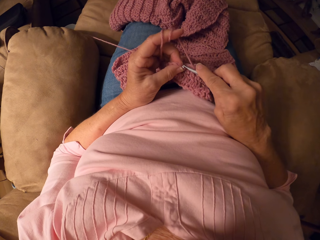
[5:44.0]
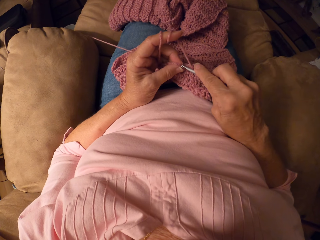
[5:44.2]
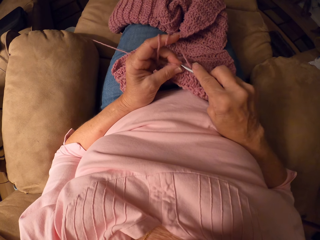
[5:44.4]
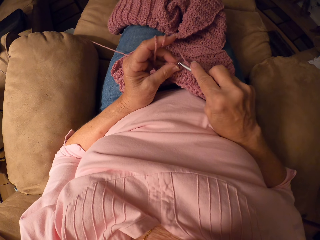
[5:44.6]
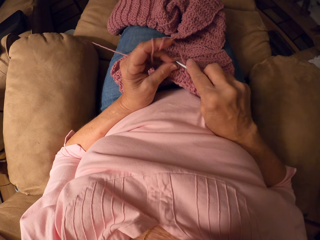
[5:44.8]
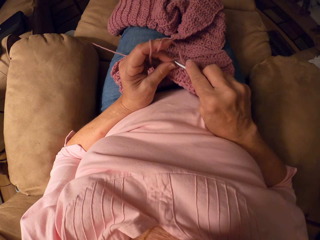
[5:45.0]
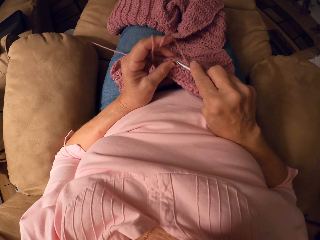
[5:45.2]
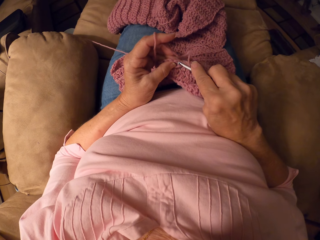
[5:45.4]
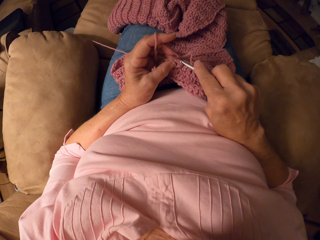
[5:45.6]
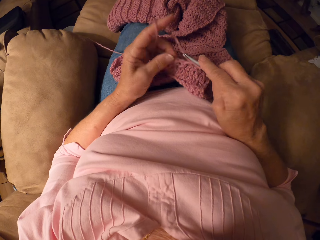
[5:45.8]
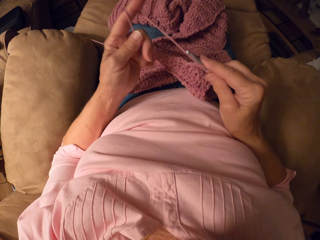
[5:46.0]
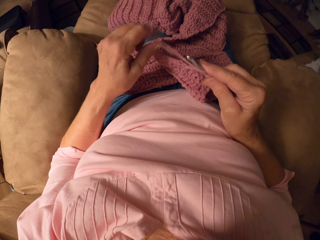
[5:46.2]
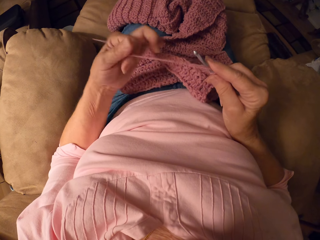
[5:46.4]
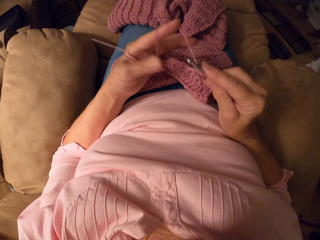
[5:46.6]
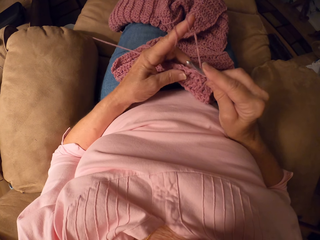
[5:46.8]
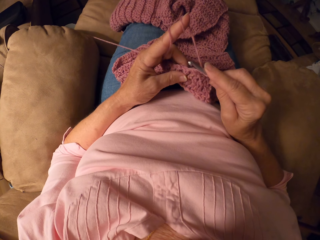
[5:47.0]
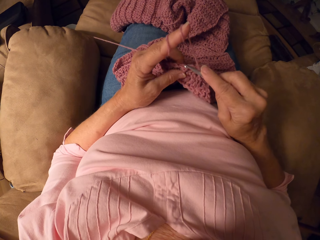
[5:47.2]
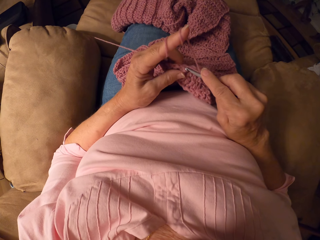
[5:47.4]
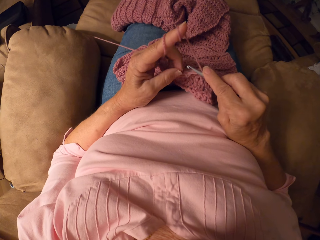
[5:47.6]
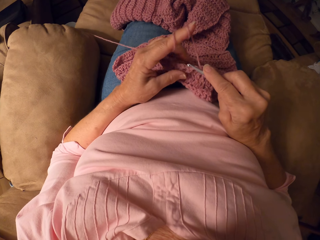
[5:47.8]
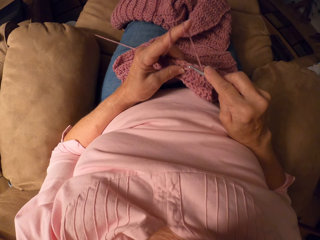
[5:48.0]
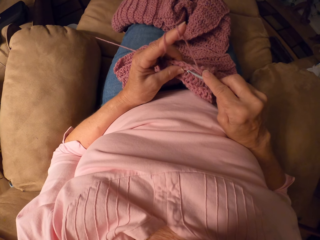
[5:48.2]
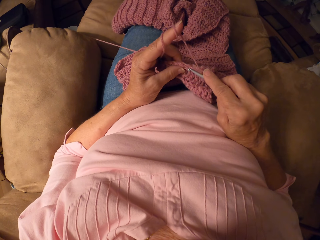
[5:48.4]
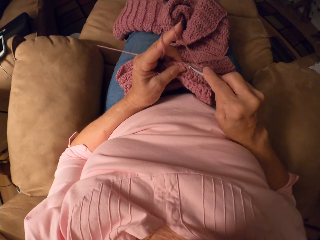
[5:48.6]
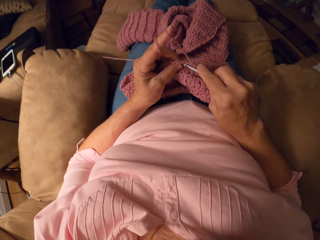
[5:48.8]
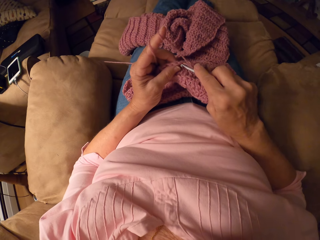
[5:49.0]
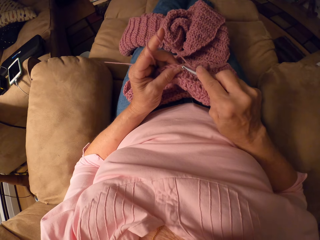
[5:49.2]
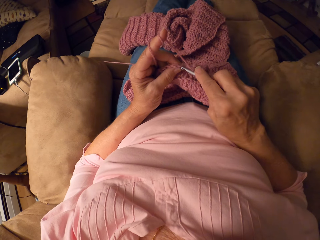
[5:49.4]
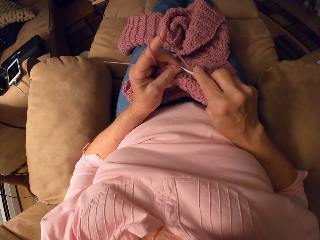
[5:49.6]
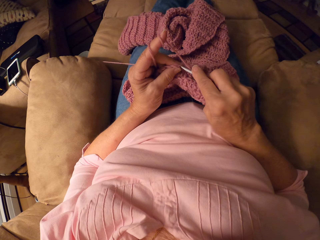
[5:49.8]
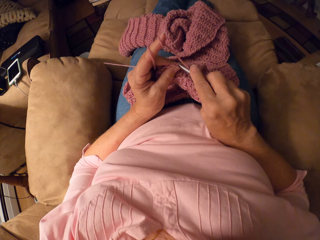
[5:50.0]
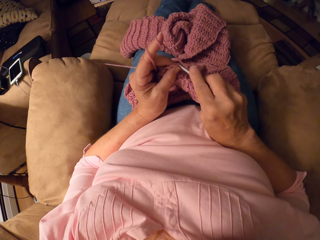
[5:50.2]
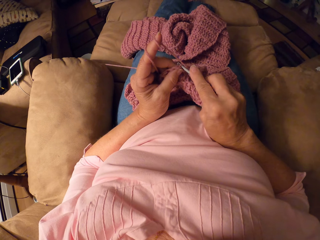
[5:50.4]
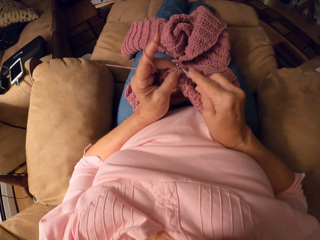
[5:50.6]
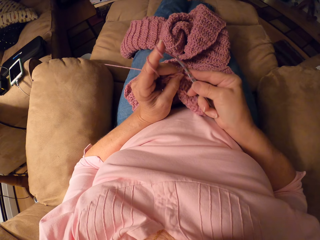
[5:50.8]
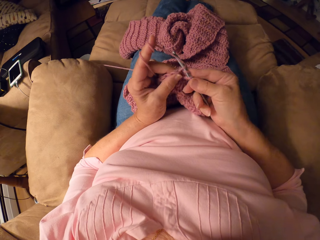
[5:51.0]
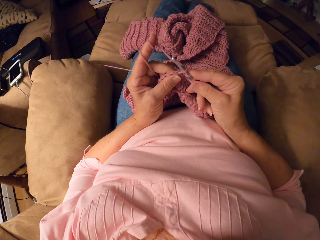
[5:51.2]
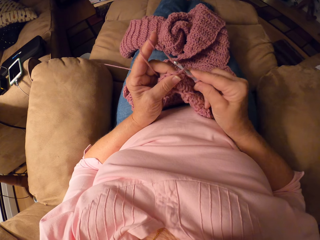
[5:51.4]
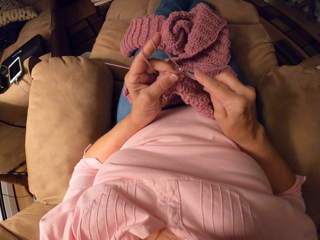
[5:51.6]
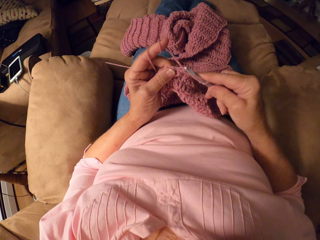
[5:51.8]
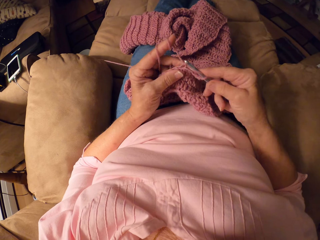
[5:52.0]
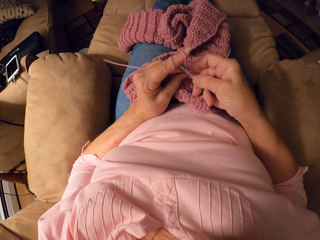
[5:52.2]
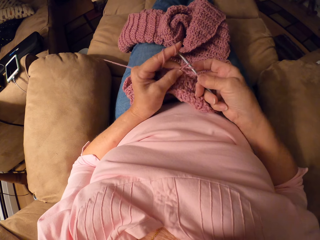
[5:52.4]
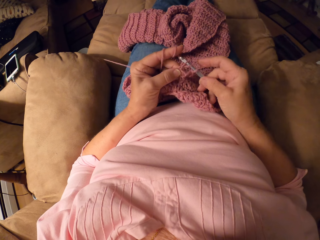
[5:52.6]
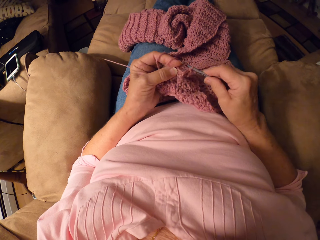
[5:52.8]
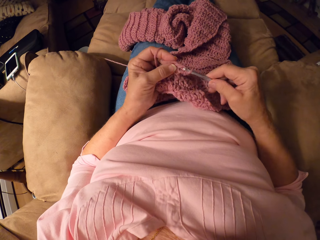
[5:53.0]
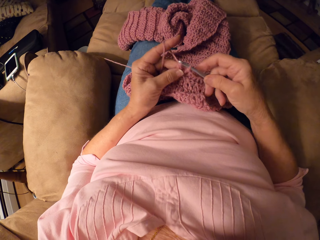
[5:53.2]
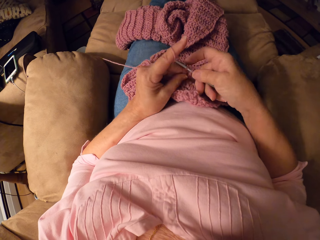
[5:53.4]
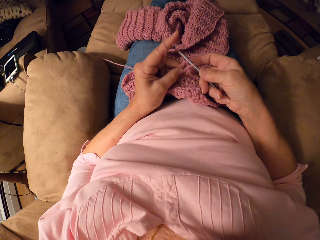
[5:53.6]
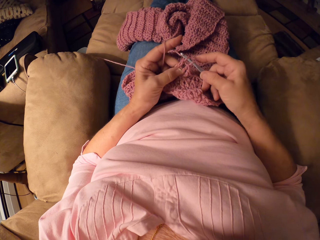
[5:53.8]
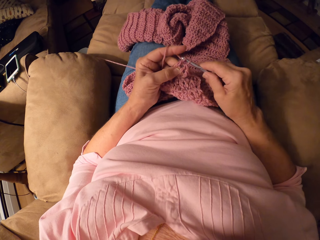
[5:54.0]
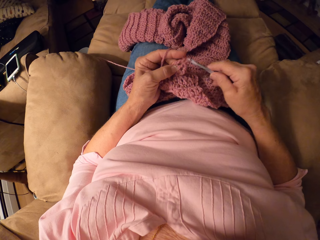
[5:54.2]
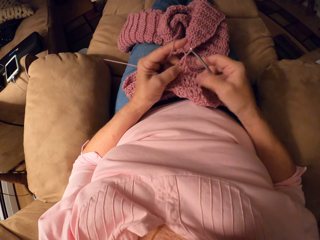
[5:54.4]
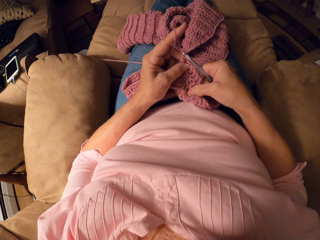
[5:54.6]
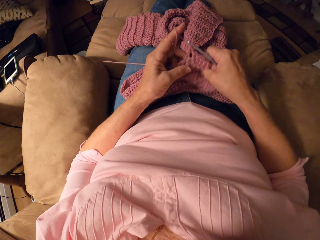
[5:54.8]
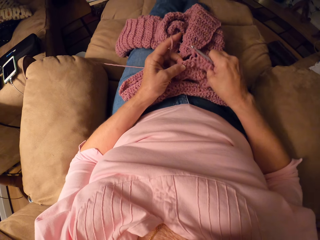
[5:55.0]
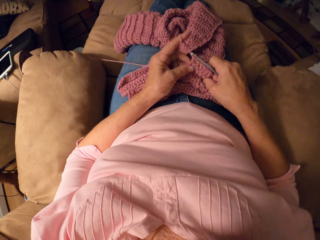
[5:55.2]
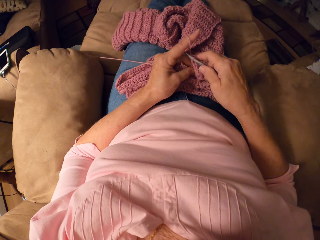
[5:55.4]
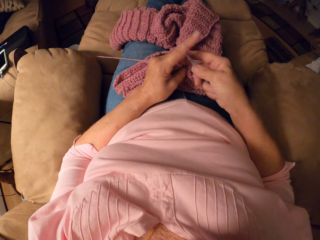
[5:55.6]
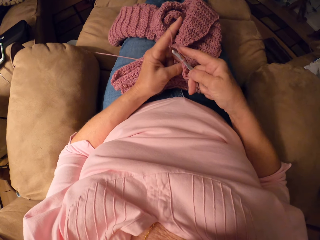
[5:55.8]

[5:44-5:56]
The camera wearer rolls yarn around her finger. She knits a fabric with a crochet hook.

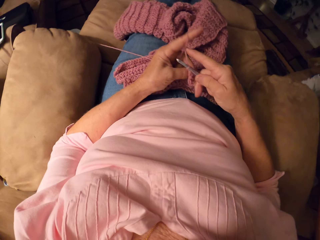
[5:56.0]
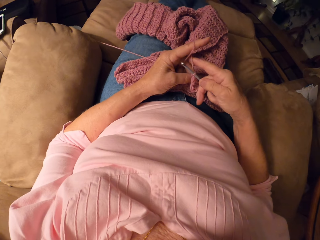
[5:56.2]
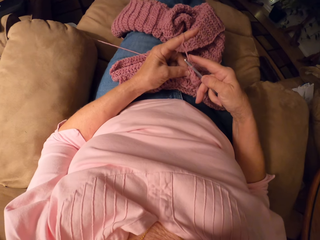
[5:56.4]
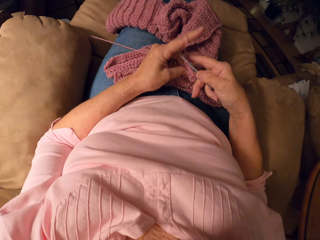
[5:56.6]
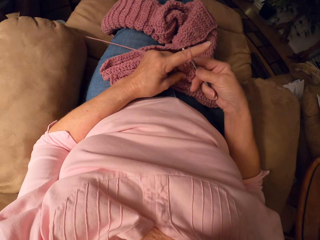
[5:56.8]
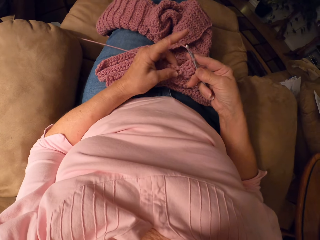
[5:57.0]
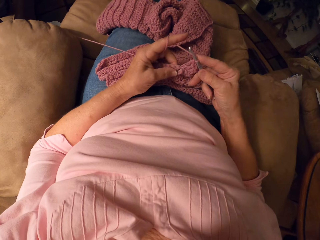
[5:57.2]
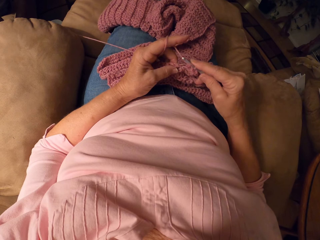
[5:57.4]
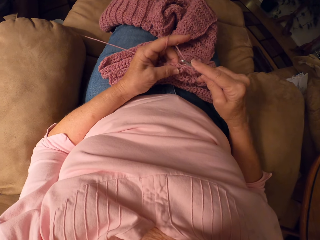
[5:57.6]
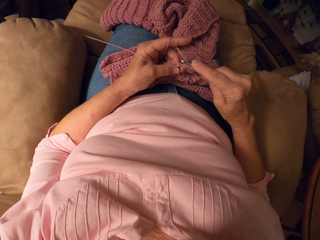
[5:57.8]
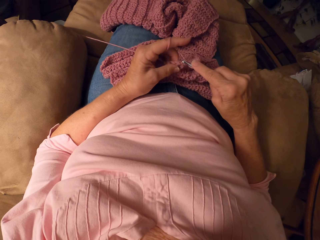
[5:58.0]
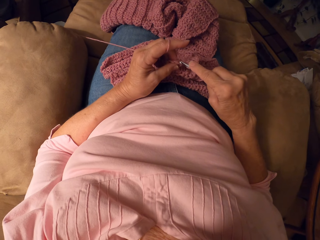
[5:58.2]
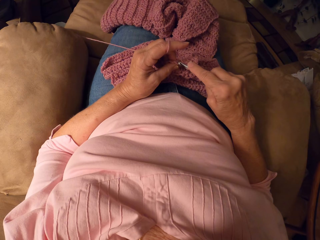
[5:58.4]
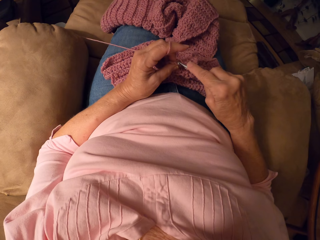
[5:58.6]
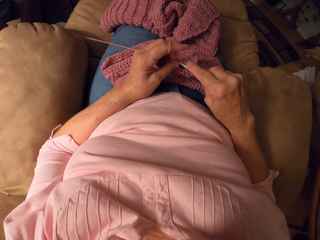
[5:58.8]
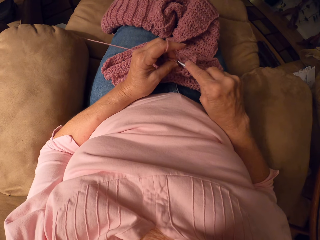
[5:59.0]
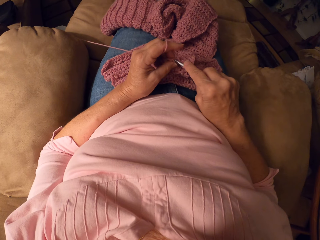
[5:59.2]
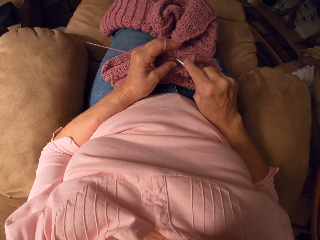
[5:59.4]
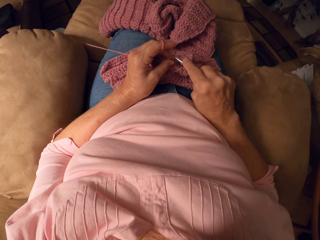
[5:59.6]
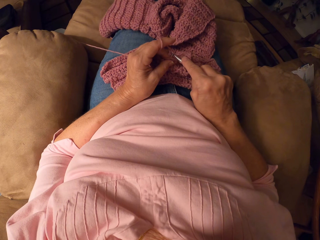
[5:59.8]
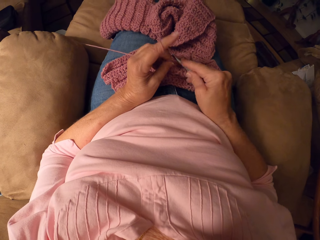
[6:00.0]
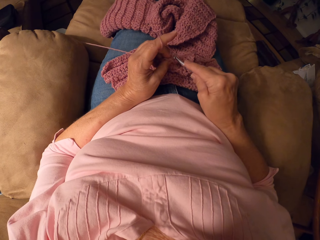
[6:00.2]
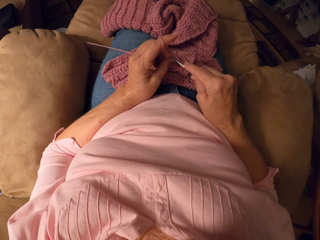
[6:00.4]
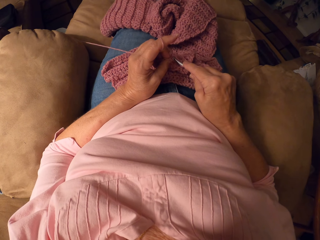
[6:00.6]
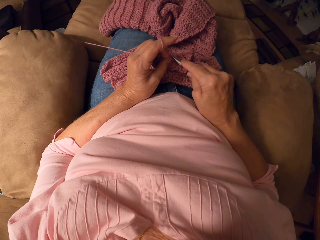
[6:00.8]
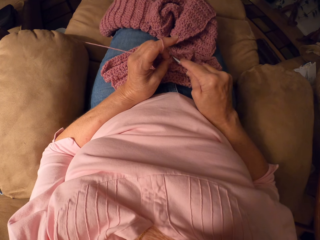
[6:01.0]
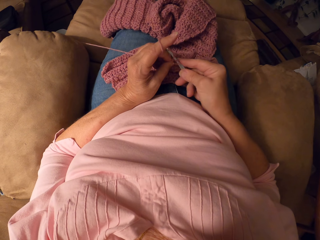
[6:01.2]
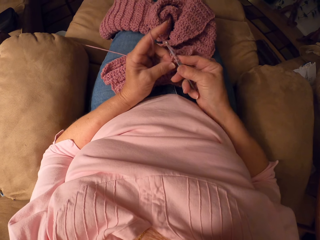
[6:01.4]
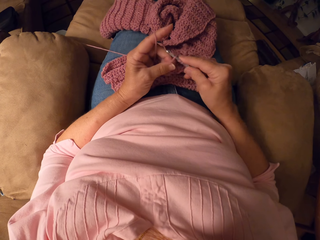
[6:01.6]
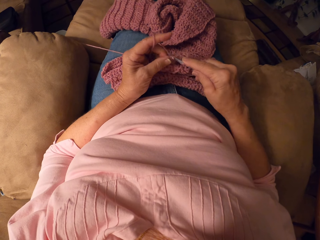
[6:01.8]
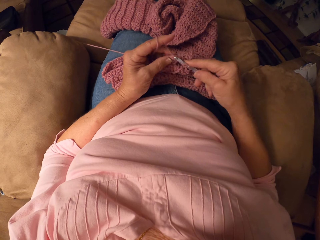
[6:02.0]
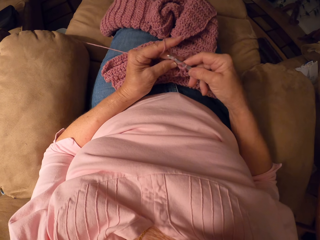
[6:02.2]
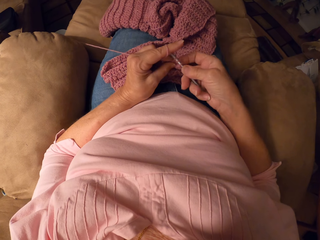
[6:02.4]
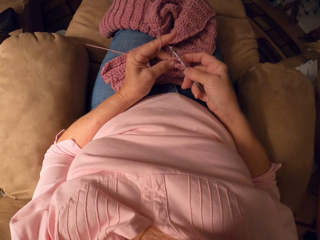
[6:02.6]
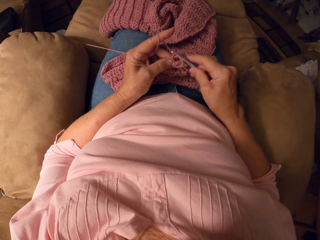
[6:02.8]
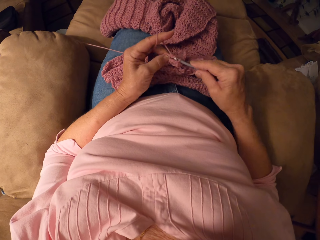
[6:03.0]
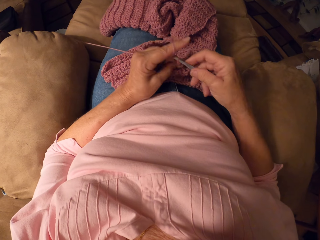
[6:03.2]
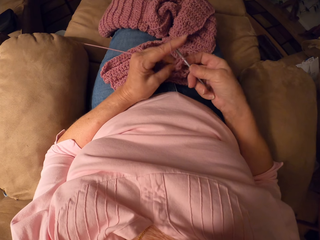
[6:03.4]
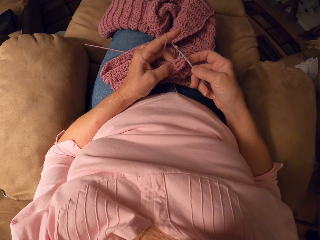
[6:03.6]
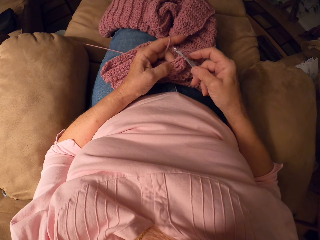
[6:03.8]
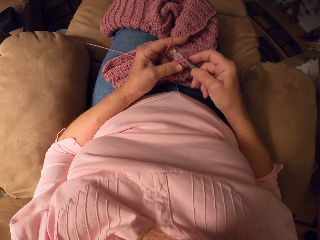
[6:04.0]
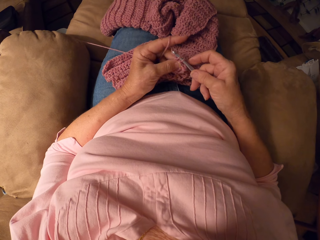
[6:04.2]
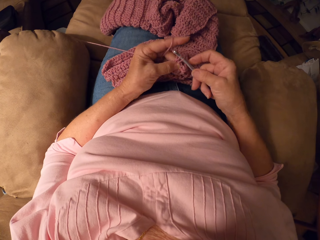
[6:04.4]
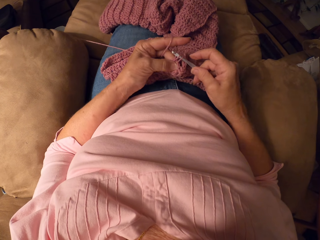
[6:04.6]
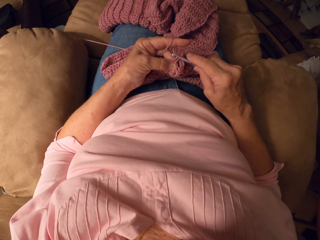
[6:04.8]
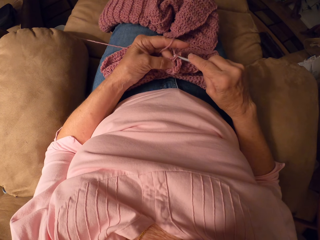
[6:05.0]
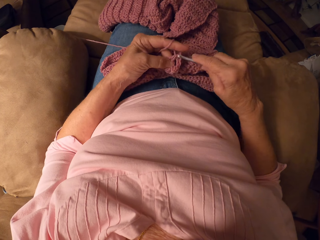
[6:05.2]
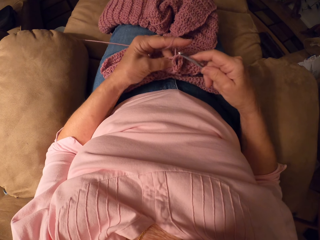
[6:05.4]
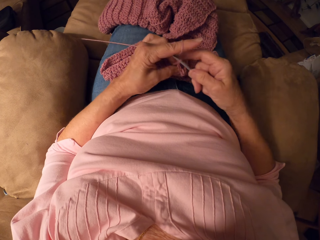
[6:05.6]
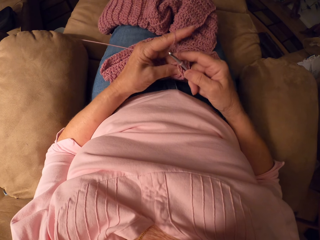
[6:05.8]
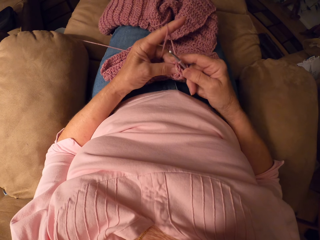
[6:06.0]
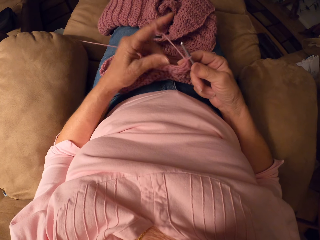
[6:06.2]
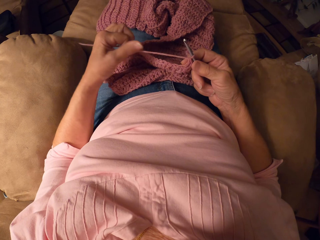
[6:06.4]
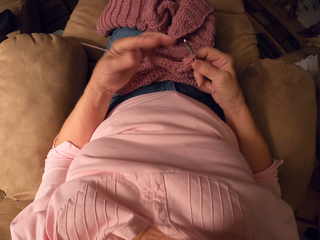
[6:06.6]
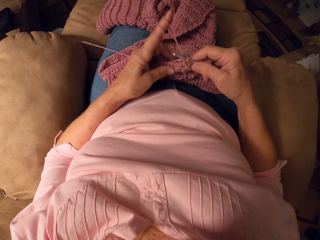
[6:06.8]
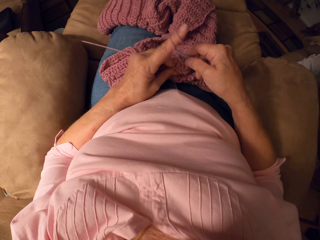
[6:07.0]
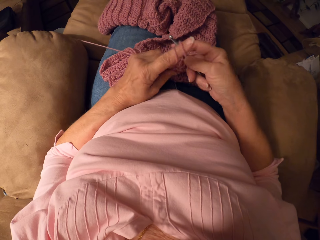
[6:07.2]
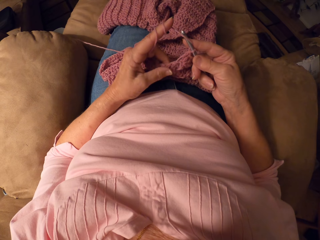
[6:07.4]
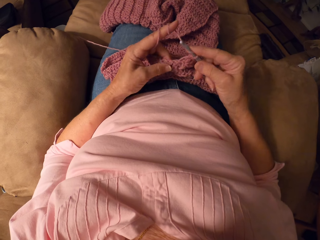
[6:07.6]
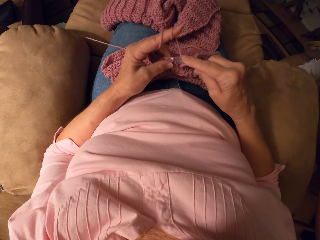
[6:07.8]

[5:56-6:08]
The camera wearer rolls yarn around her finger.
